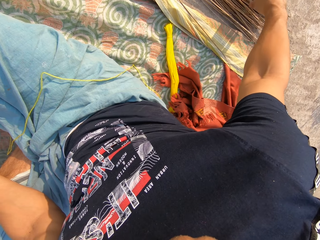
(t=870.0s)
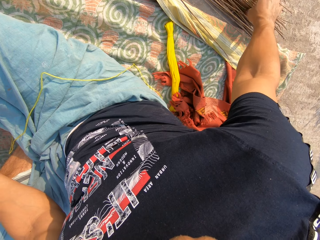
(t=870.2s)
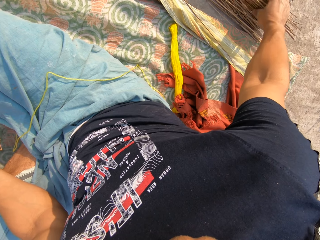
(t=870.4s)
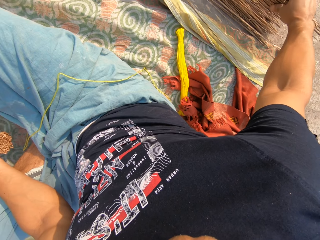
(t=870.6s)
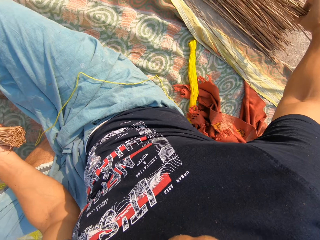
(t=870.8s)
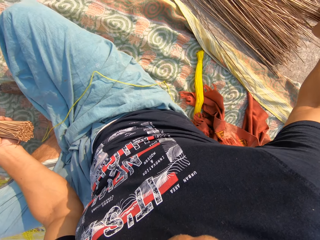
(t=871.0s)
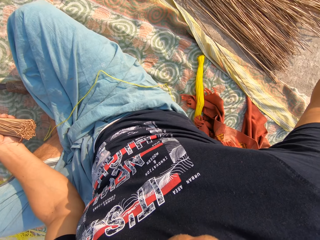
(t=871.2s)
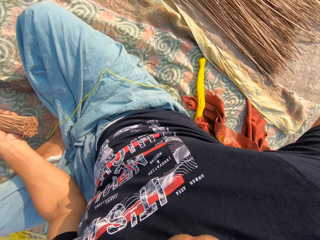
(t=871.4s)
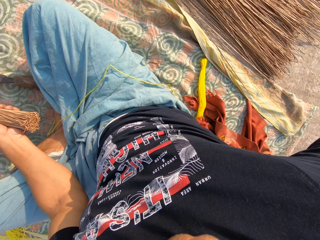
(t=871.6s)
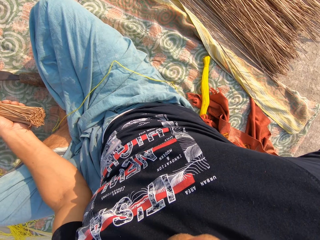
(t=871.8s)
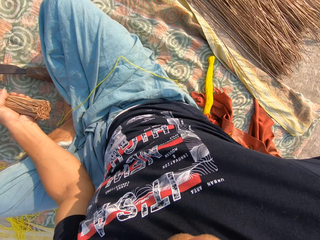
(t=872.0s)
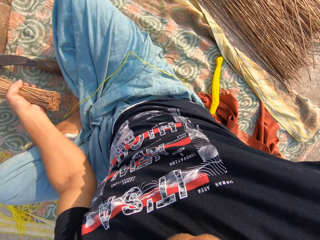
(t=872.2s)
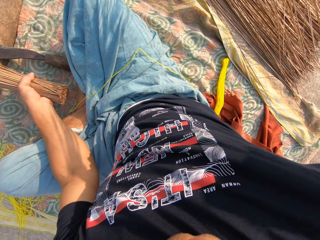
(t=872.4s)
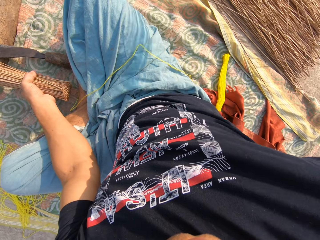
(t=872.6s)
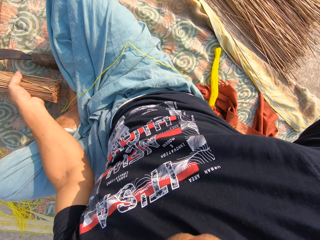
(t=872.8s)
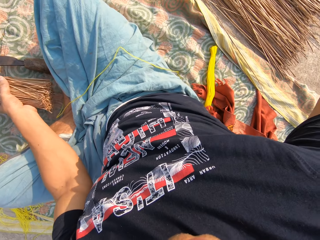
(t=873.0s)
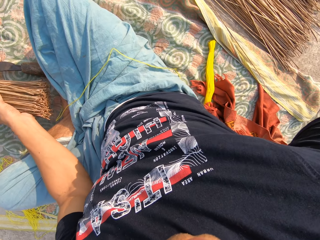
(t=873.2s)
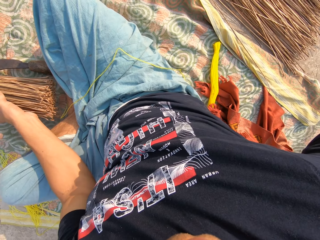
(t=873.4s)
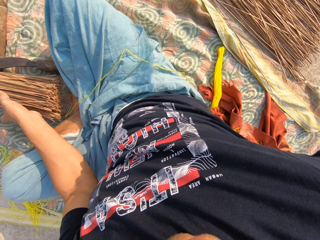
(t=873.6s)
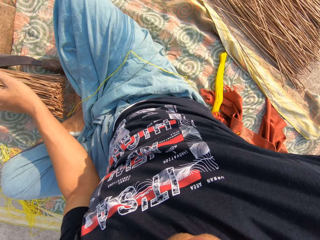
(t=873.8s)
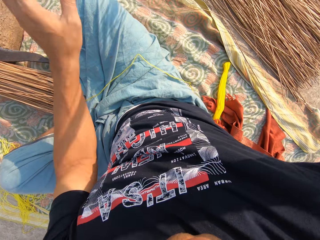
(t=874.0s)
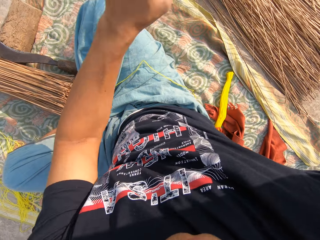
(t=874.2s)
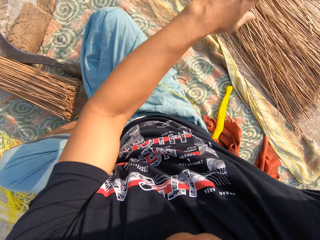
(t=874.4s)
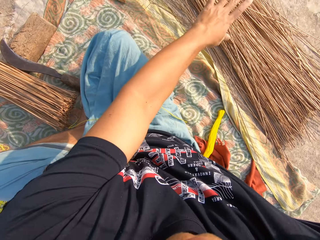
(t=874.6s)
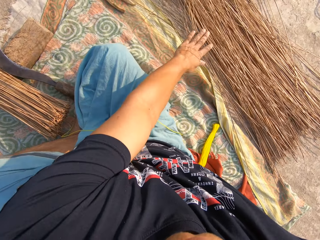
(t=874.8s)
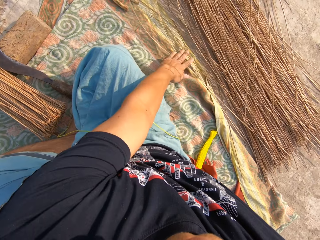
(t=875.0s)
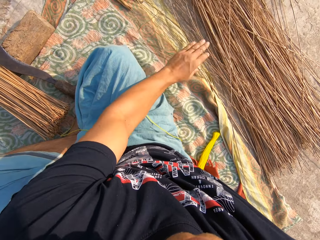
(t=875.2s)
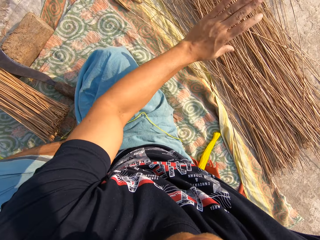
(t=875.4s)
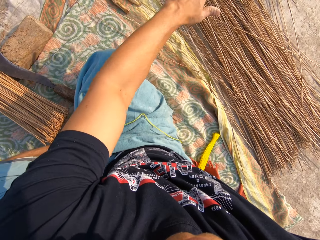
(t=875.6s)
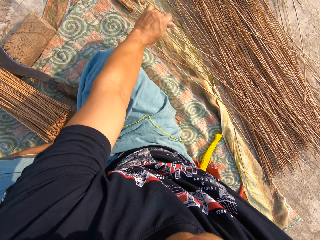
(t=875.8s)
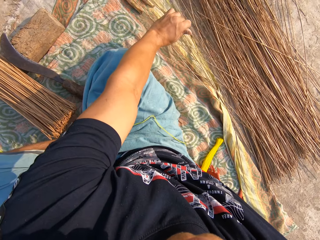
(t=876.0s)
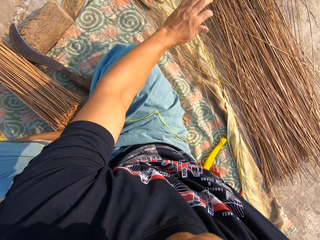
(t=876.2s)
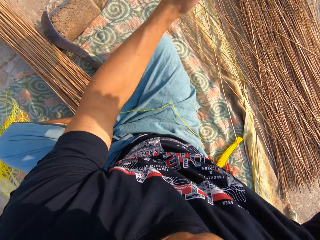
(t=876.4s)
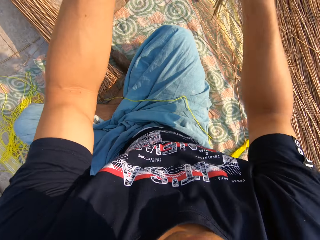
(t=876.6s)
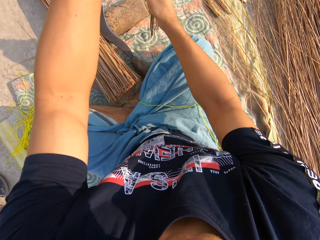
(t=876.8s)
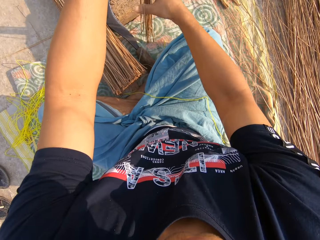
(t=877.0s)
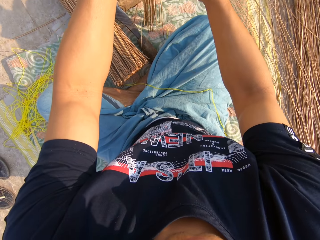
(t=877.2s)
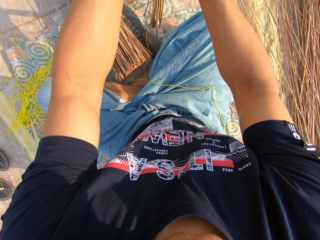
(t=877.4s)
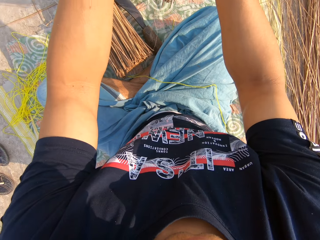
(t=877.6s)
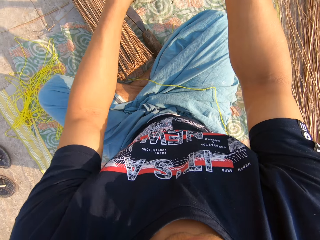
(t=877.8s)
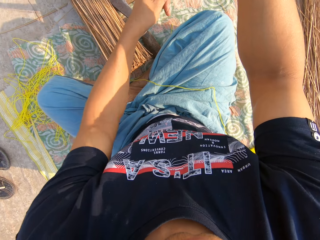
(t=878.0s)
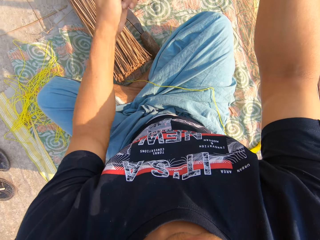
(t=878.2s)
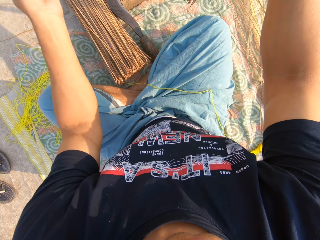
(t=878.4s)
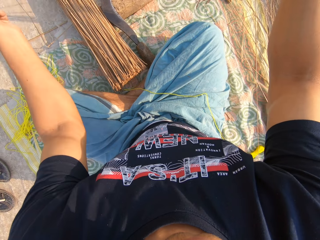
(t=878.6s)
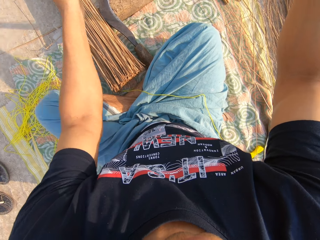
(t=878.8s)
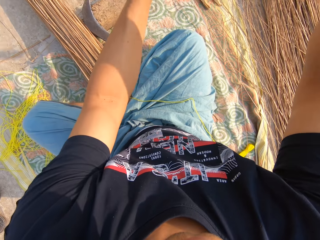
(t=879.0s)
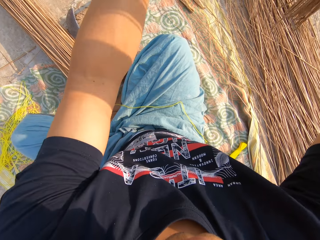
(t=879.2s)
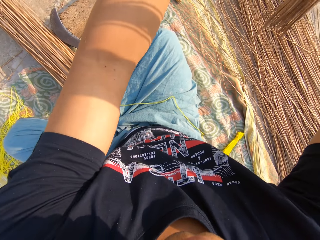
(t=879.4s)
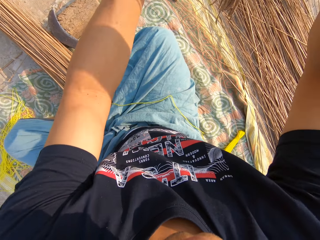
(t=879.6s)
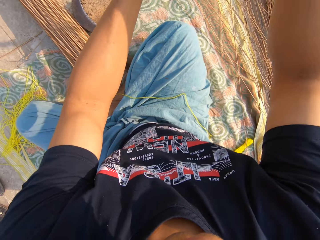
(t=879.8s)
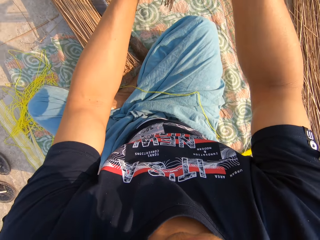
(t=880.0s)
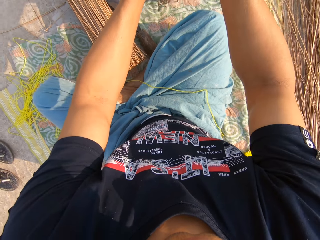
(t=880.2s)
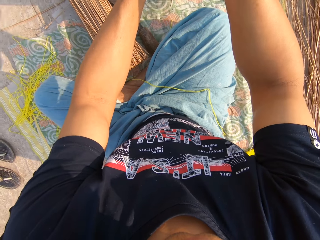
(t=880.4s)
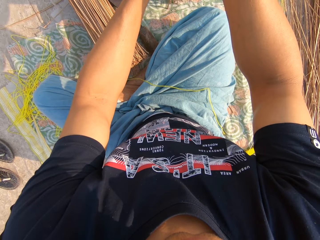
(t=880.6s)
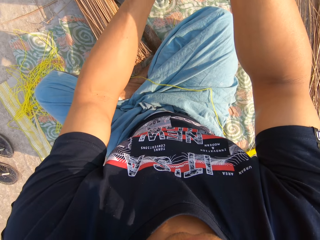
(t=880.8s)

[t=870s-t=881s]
The camera wearer drops the thread. He carries the broom or broomstick from the ground with his right hand. He holds the broom on the ground with his left hand. He holds the broomstick with his hands. He removes a rope from the broom with his left hand. He removes scraps with his left hand.

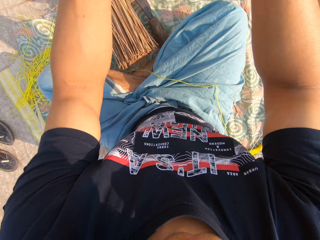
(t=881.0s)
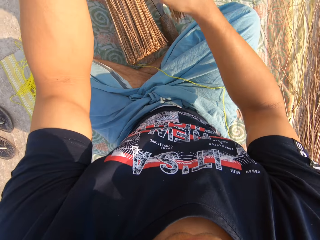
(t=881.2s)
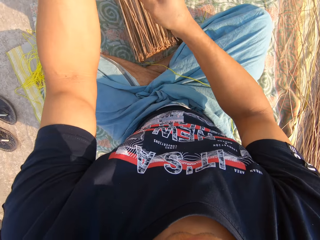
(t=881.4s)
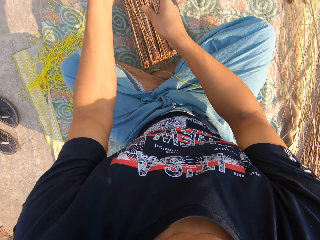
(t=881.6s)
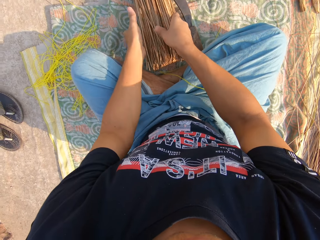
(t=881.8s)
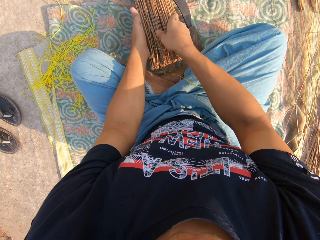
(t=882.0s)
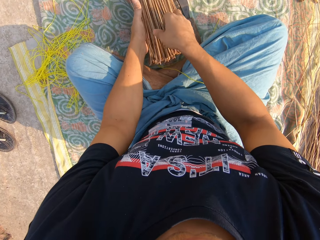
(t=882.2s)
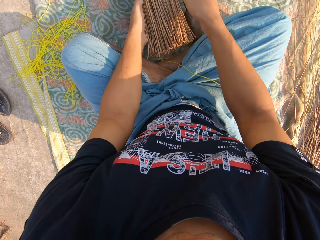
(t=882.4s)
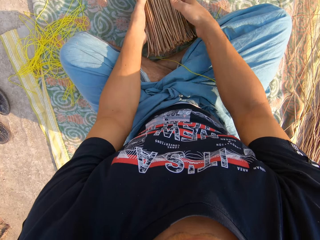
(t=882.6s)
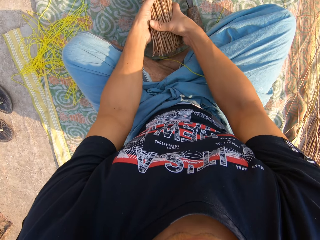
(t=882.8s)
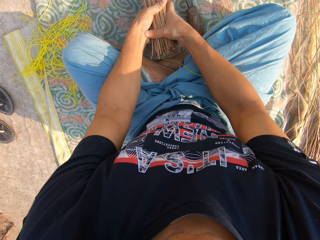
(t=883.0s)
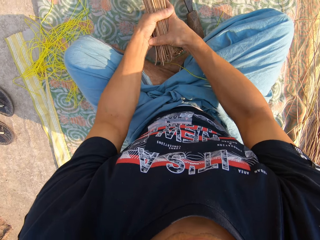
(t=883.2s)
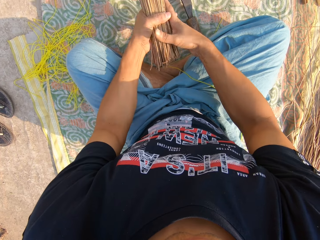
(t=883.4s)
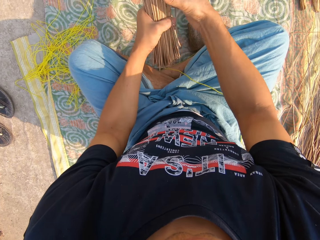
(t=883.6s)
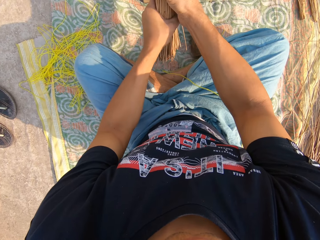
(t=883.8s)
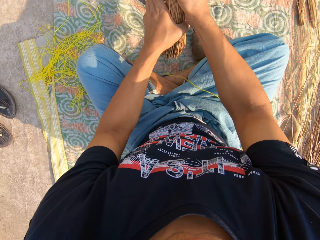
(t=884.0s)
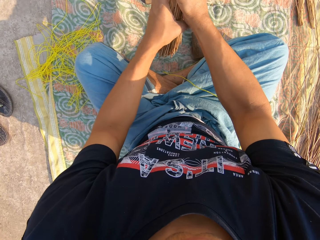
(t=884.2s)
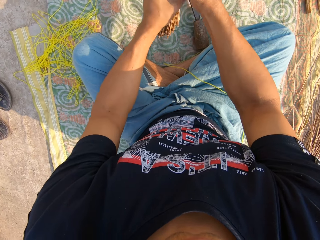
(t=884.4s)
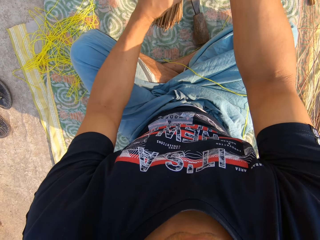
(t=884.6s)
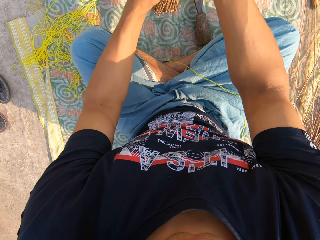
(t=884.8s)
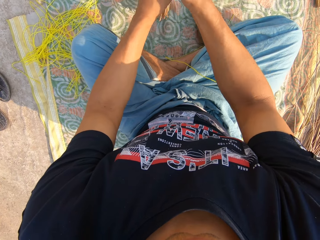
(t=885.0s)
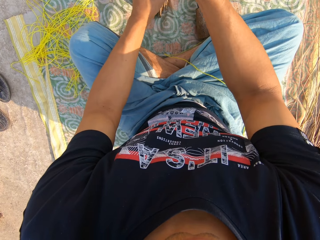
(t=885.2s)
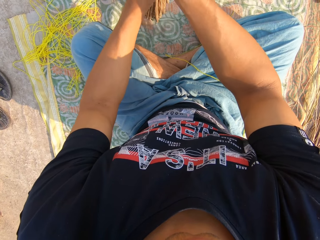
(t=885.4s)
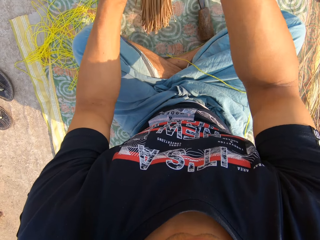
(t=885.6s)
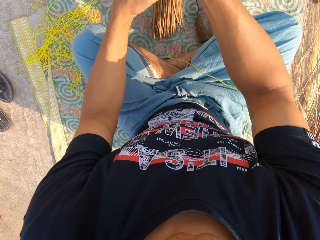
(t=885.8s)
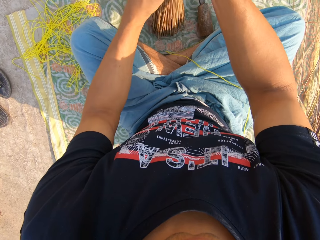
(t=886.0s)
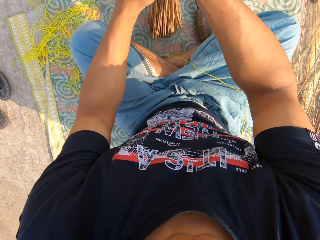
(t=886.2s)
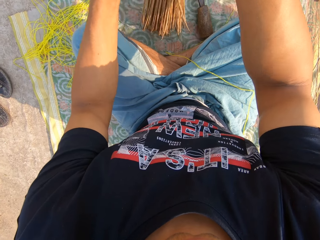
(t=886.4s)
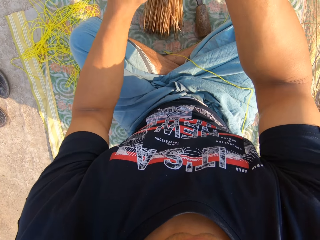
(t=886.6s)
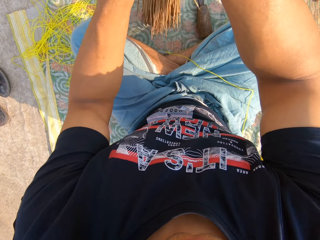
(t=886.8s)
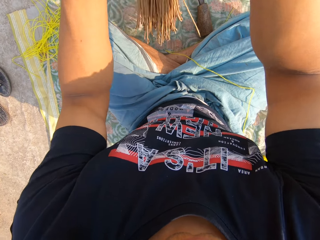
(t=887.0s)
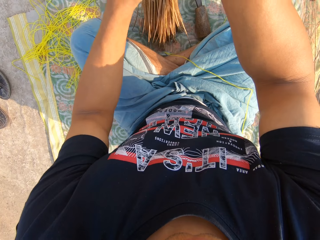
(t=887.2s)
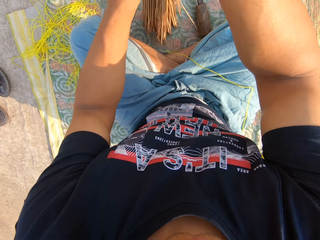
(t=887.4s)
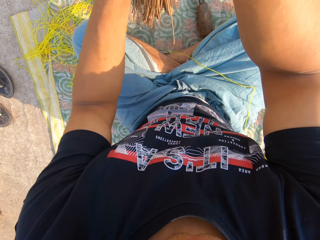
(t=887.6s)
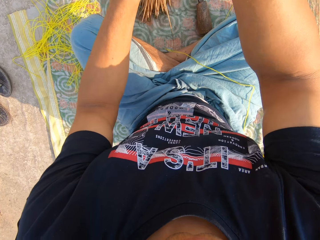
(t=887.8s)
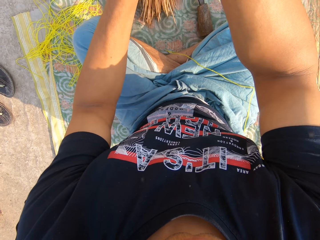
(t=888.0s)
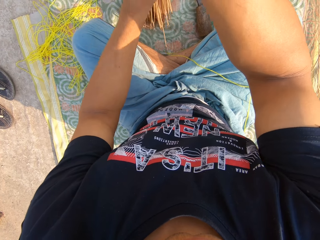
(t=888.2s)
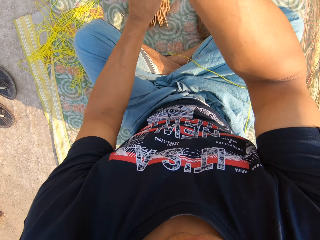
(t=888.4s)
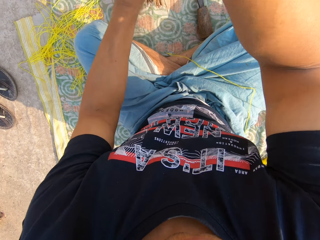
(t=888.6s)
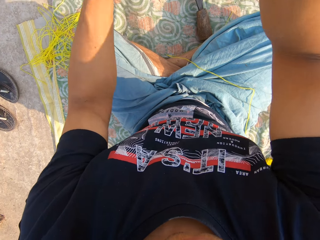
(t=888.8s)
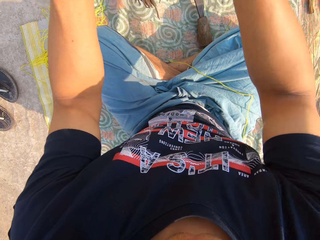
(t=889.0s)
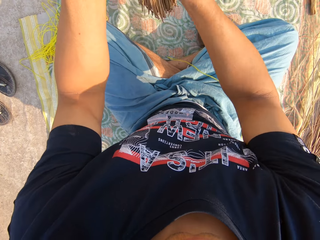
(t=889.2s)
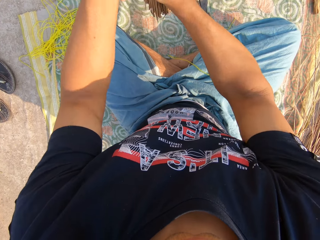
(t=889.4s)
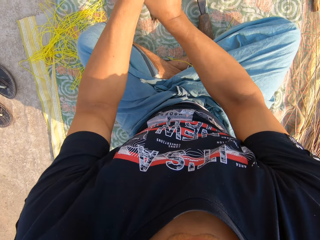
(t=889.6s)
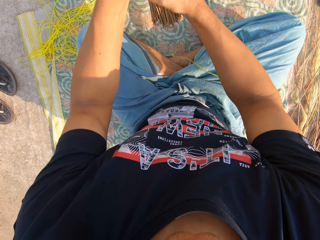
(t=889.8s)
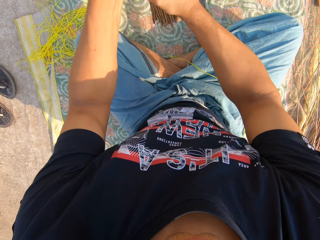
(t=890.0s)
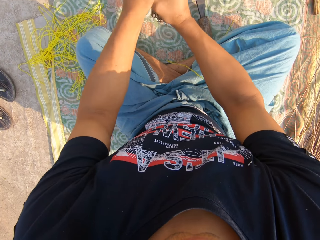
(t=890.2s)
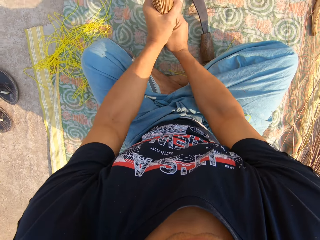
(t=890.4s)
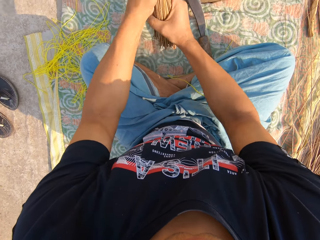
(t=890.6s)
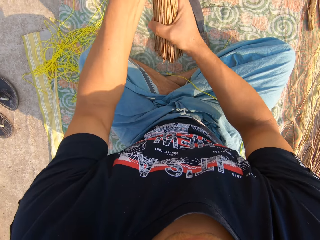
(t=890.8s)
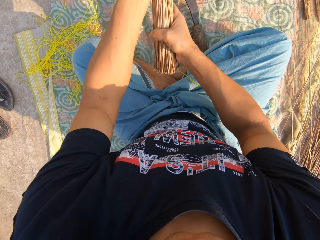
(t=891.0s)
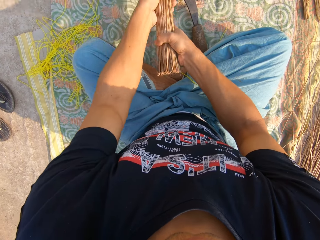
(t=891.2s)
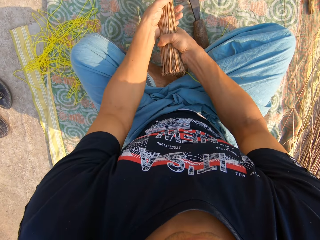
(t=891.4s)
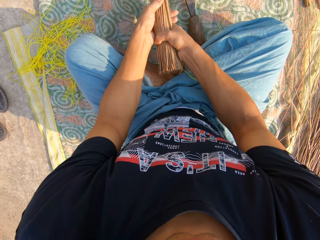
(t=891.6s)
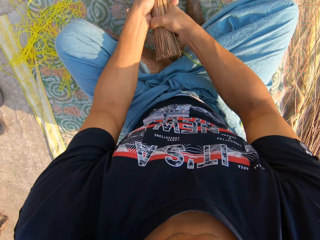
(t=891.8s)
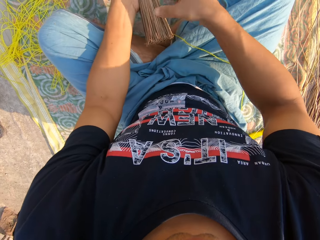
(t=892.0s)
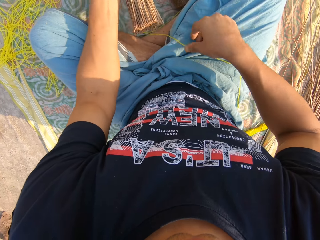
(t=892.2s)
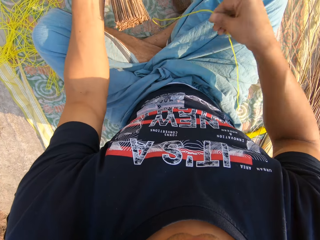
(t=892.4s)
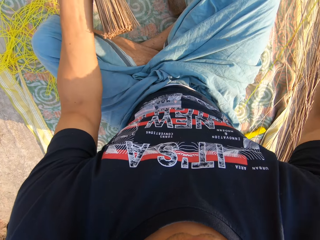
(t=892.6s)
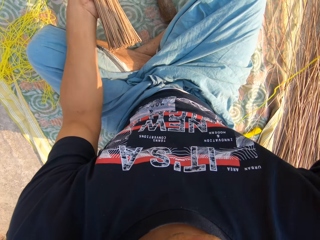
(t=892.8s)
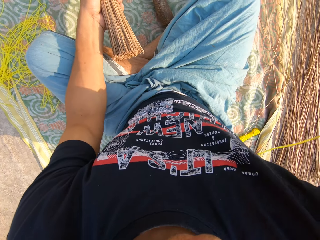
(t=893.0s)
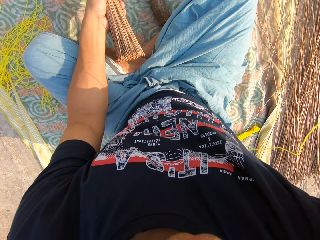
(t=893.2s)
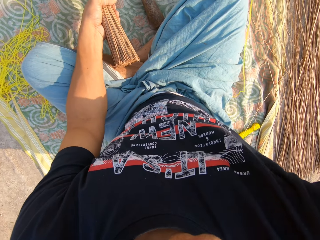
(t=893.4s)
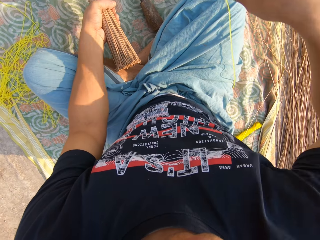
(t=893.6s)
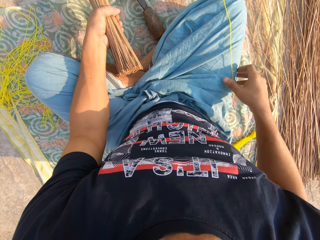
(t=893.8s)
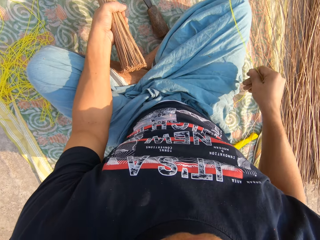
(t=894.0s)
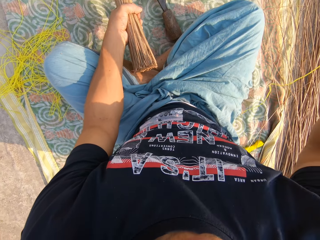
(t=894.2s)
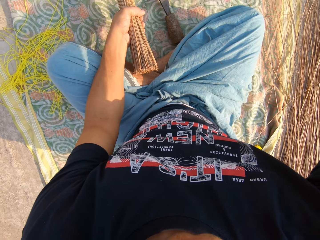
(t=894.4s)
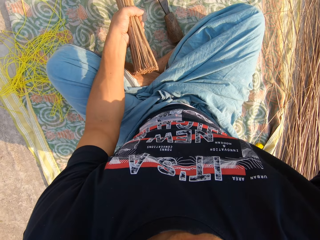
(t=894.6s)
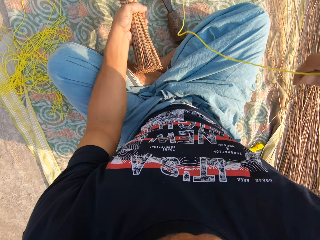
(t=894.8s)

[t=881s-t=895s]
The camera wearer holds the broomstick with his hands. He arranges the broomstick on the mat to be on the same height. He drops the broom on another broom with both hands. He adjusts the broom with both hands. He holds the broomstick with his hands. He arranges the broomstick on the mat to be on the same height. He hits the broom on the ground with both hands. He puts the broomsticks on the mat. He carries the rope from his body with his right hand. He holds the thread with his left hand.
